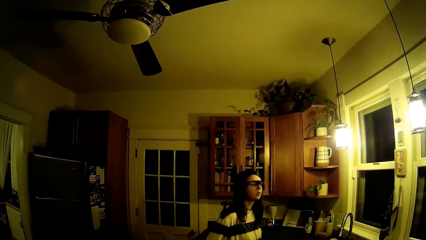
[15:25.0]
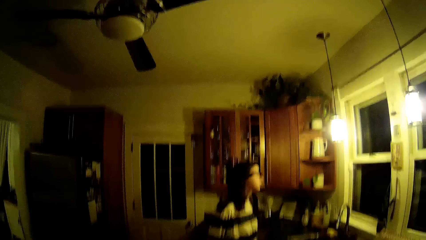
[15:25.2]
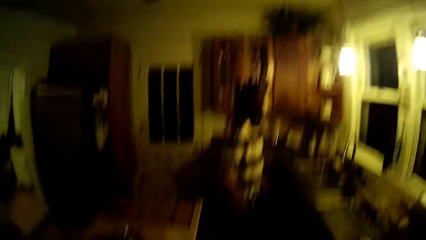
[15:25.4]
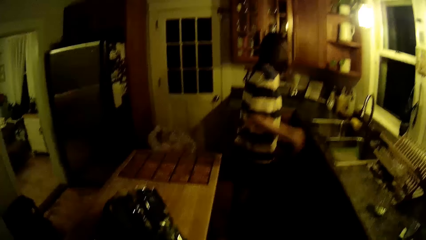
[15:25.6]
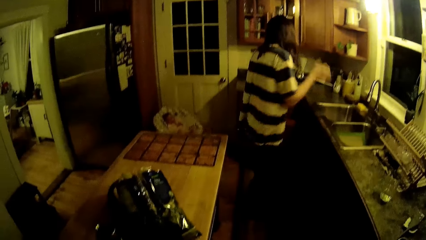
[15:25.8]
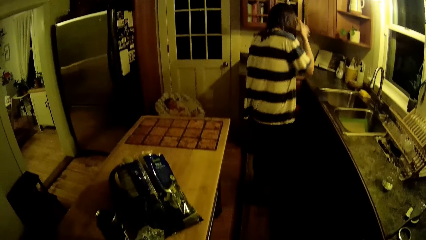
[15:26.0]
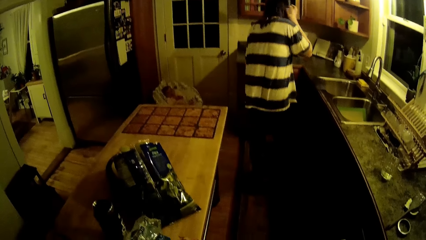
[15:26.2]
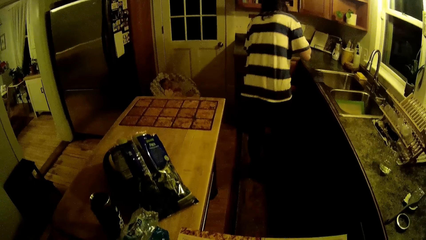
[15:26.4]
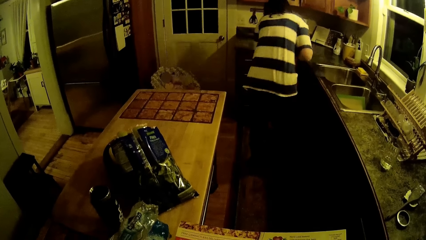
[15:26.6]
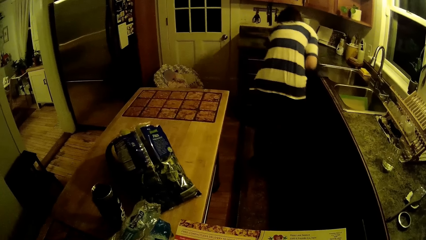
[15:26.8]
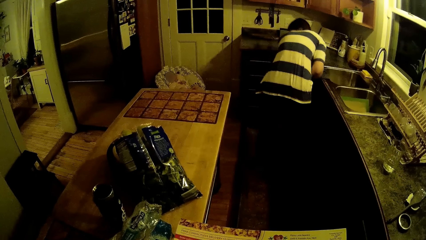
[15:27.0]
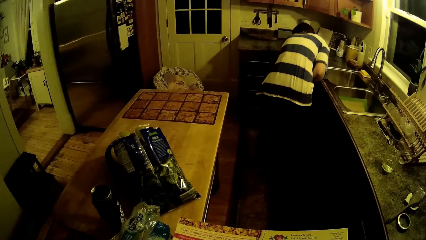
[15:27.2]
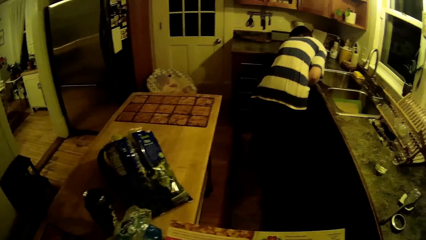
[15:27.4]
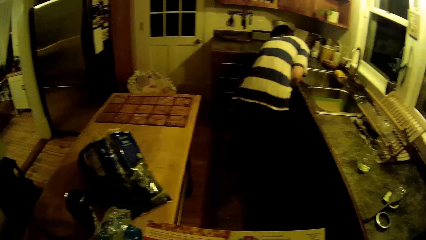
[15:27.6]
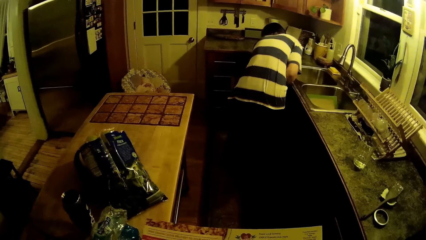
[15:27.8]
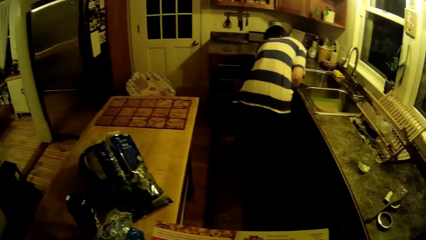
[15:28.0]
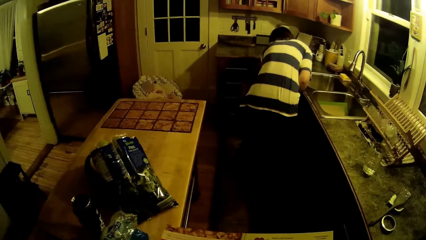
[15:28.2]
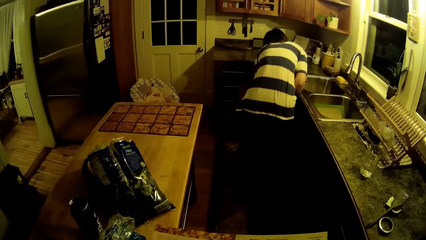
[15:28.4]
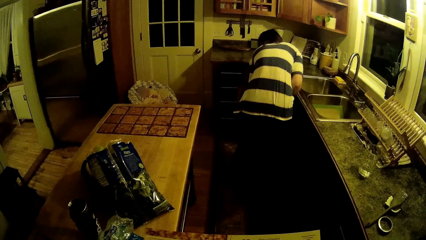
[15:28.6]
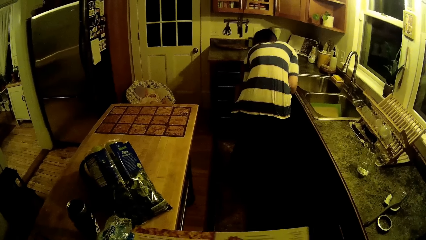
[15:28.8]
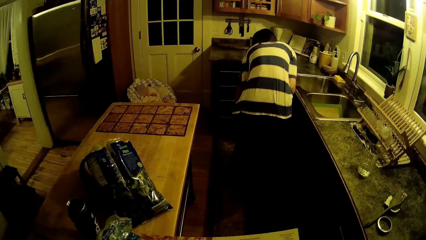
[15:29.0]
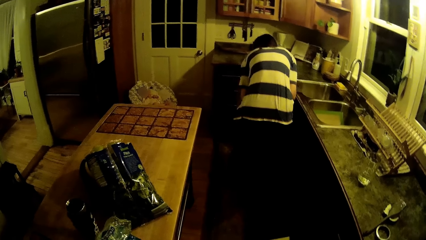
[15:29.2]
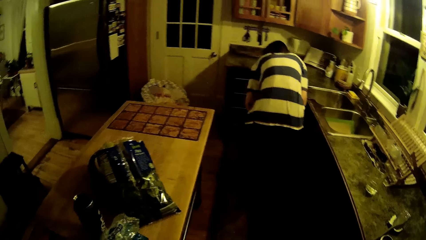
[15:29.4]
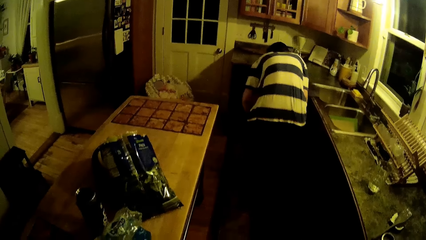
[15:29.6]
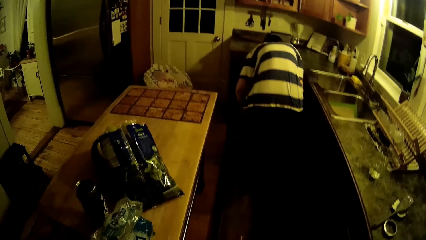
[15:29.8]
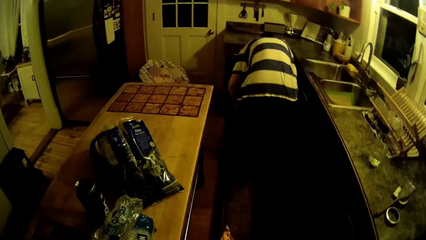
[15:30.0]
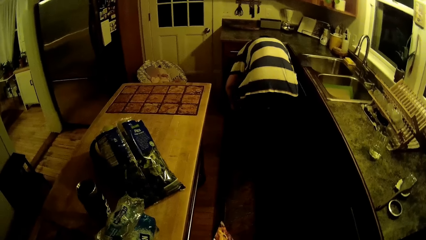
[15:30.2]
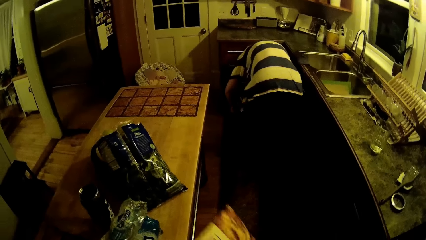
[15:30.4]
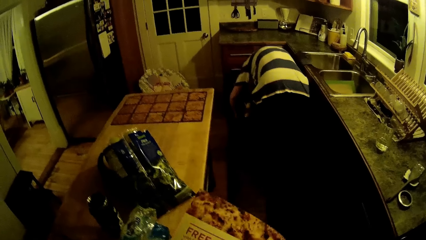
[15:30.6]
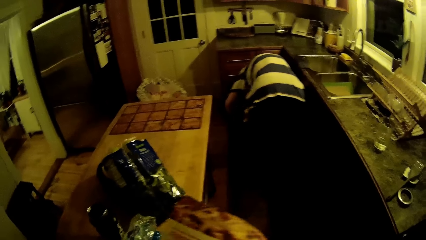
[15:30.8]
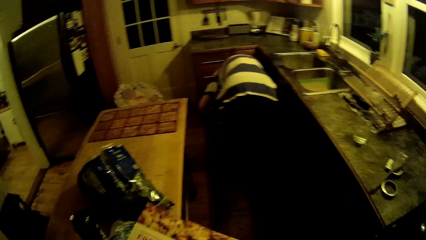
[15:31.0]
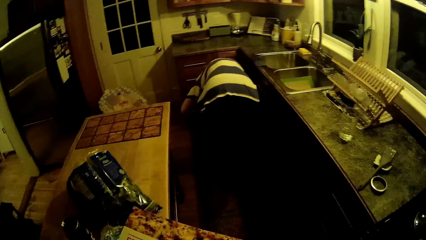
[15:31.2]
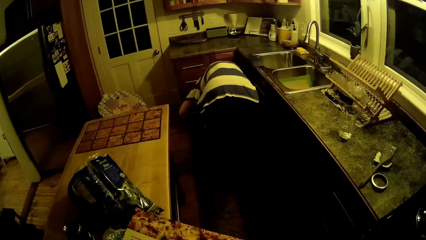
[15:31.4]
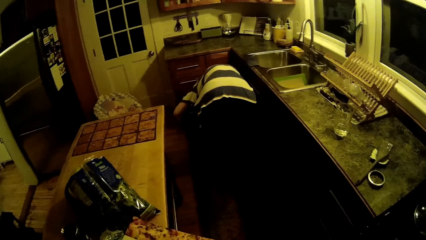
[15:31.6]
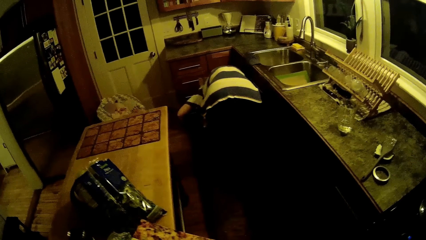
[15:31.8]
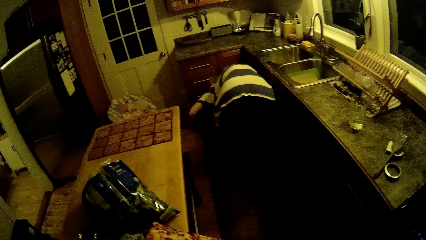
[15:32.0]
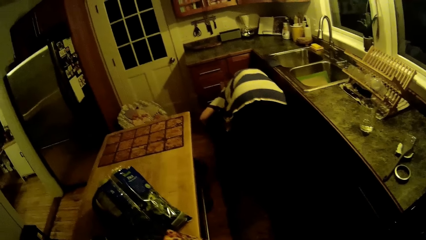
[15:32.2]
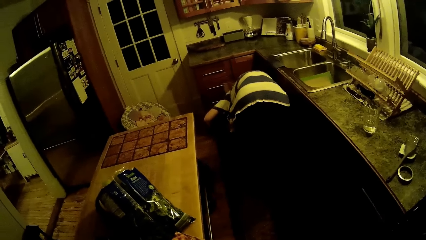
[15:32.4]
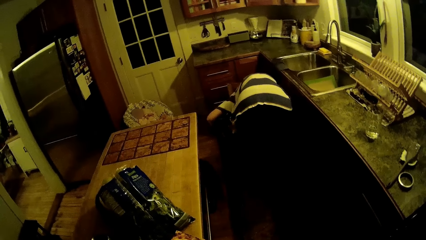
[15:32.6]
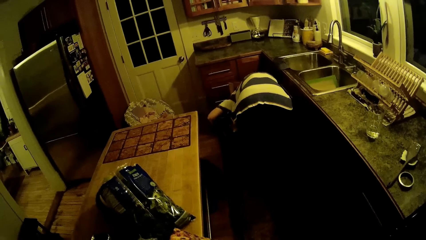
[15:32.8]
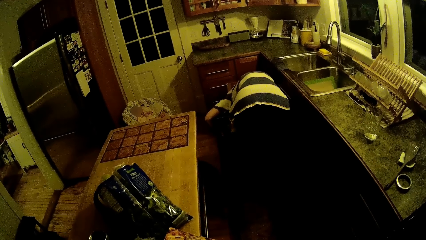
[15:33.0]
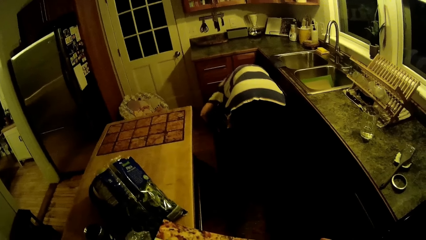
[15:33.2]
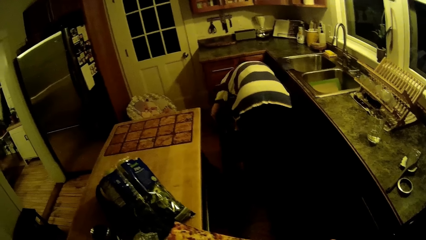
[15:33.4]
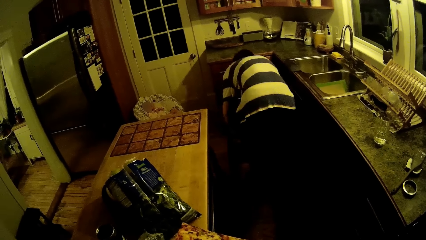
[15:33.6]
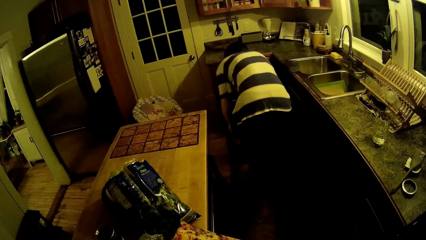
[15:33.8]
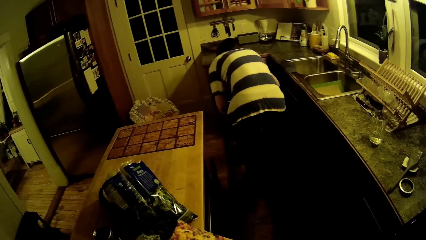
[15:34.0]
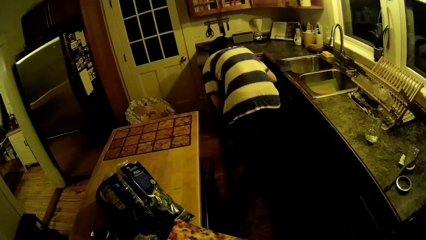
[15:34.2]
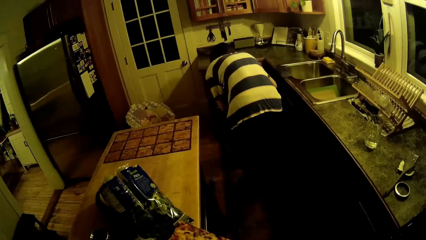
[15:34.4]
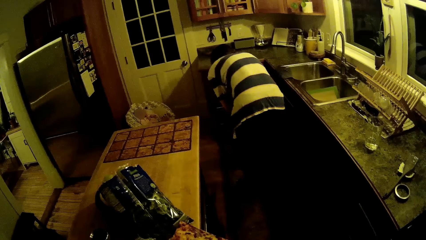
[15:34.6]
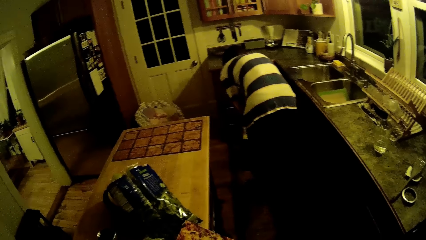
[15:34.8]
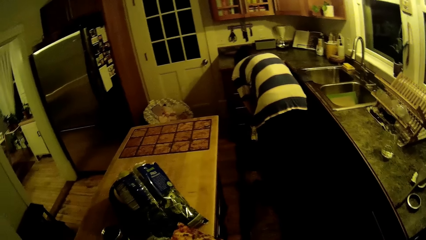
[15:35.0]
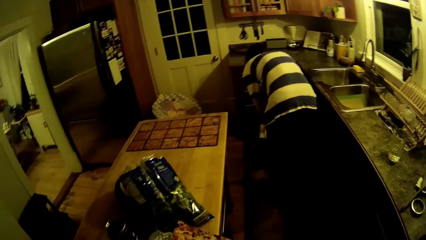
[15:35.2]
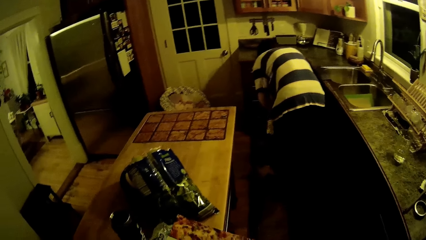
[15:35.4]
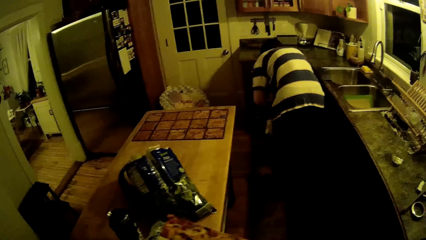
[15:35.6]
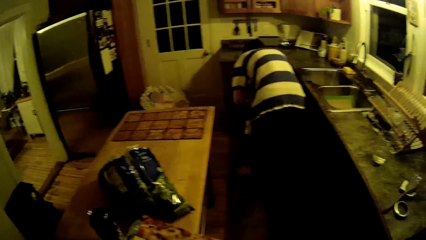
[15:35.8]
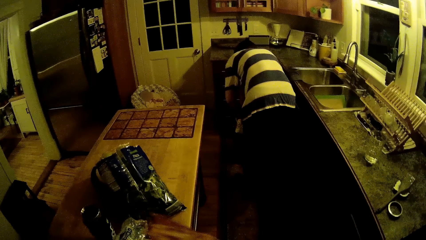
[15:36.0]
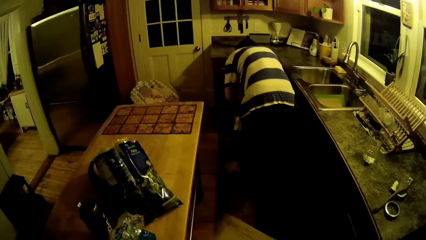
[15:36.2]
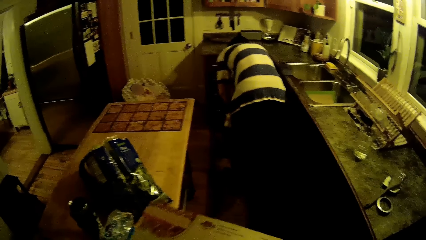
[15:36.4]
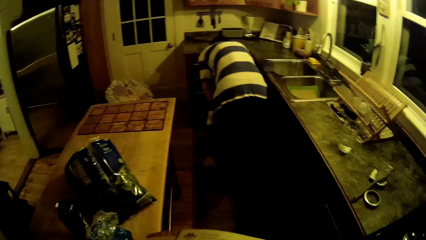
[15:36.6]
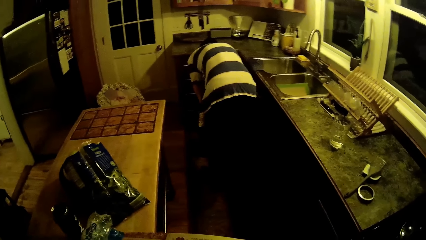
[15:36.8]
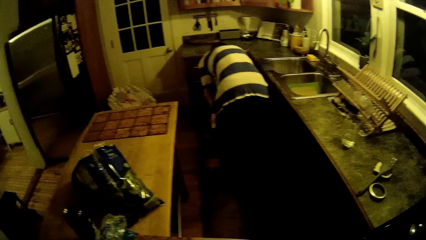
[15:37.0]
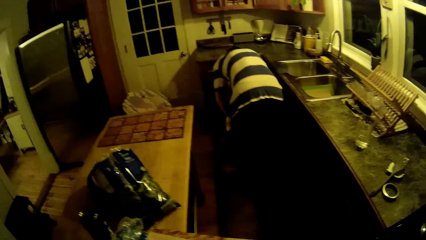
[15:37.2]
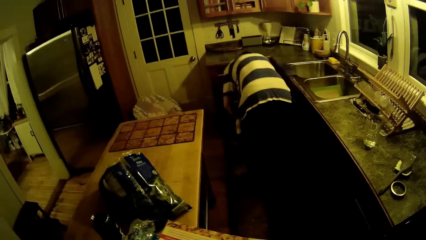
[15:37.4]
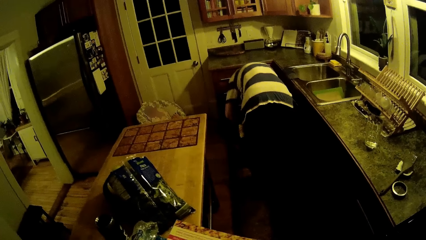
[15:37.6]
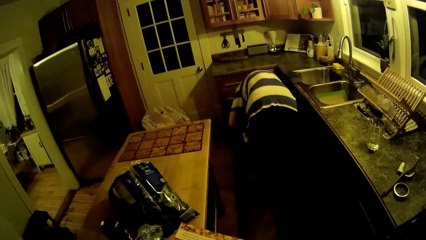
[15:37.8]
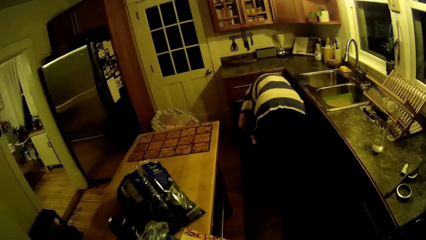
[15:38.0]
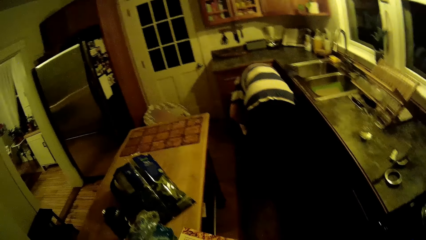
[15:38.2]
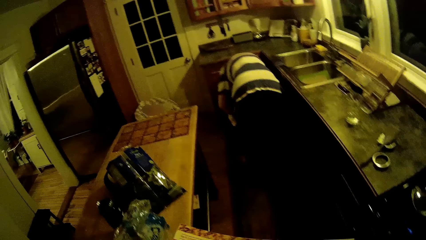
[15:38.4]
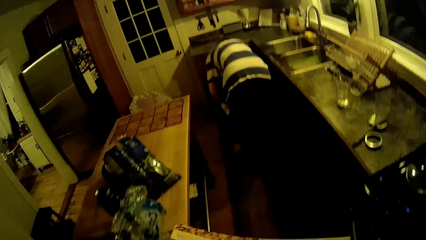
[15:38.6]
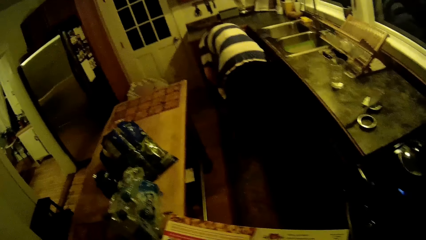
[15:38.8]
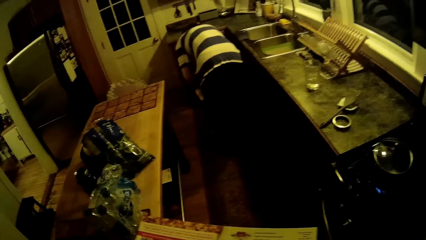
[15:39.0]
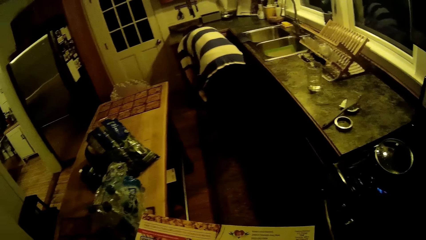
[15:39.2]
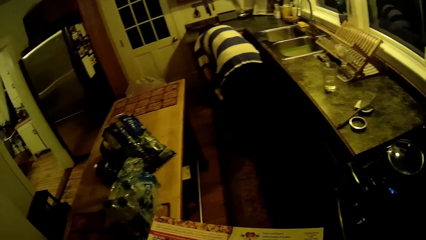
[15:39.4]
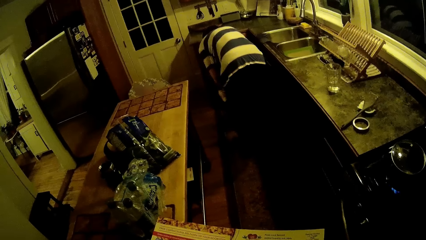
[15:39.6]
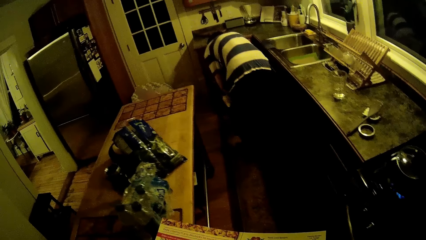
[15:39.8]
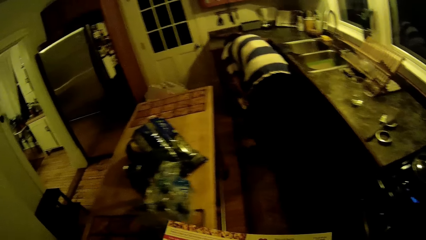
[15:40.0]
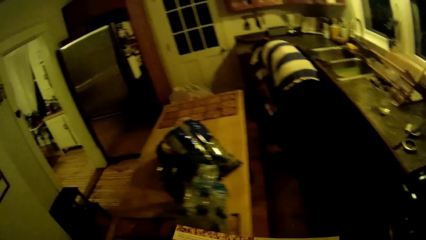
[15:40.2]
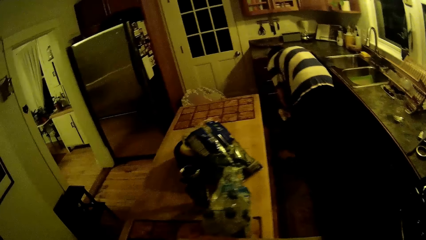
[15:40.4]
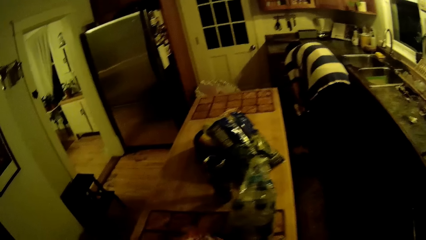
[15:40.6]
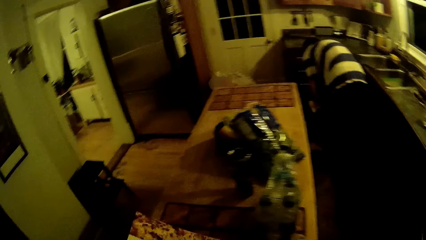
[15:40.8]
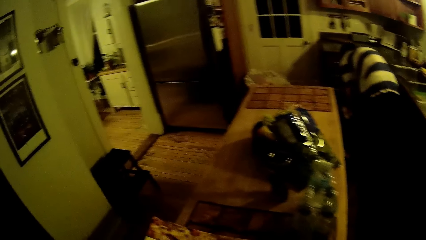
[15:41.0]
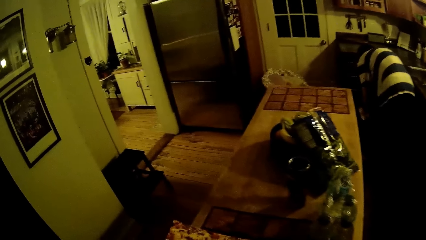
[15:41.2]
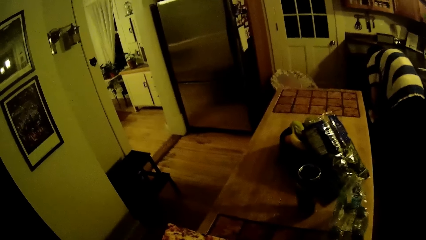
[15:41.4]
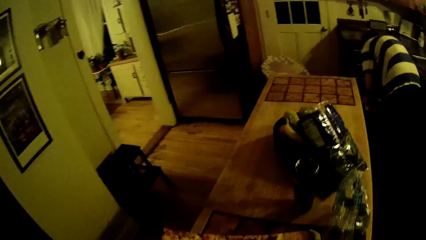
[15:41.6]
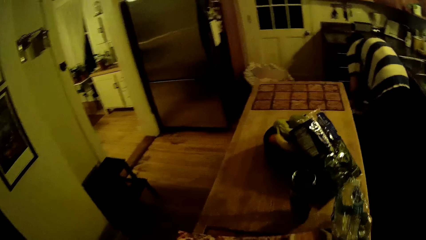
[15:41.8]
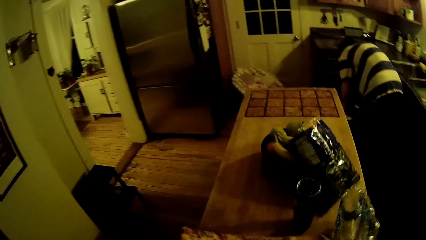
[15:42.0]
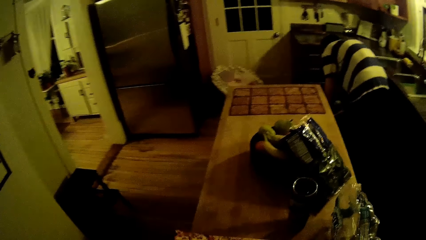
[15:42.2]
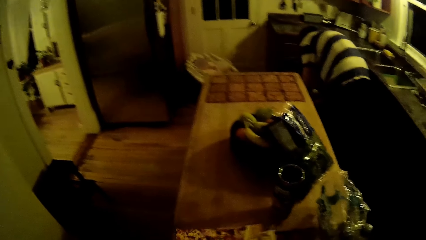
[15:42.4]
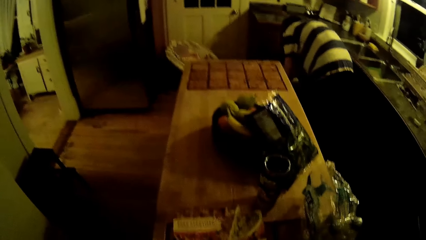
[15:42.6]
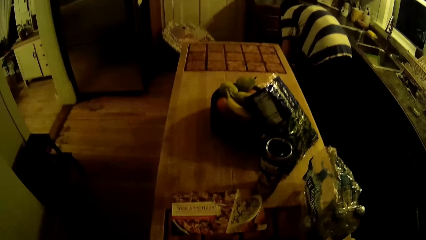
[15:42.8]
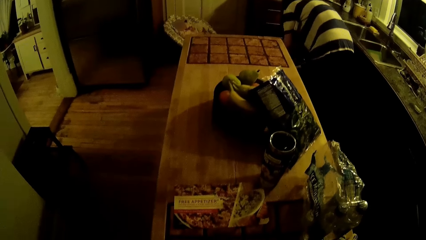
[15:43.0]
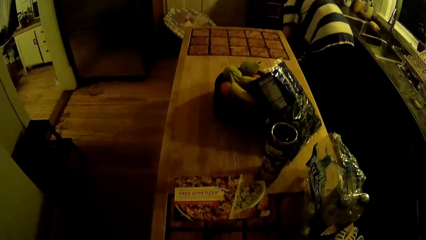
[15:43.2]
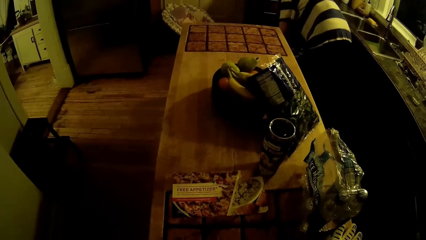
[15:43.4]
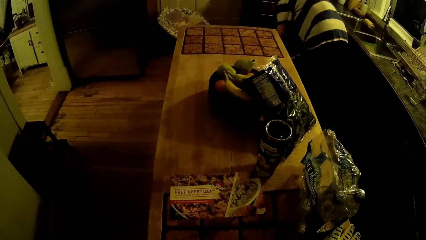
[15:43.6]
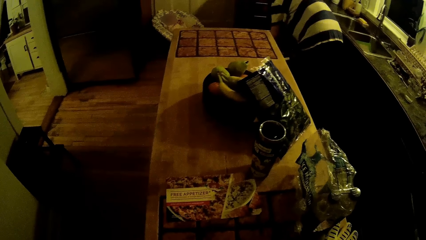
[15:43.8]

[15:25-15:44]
The woman bends. The woman pulls out a drawer chest under the kitchen counter with her left hand. The woman rifles through the drawer chest with both hands. The camera wearer walks around. He drops the flyer on the kitchen island with his left hand.
